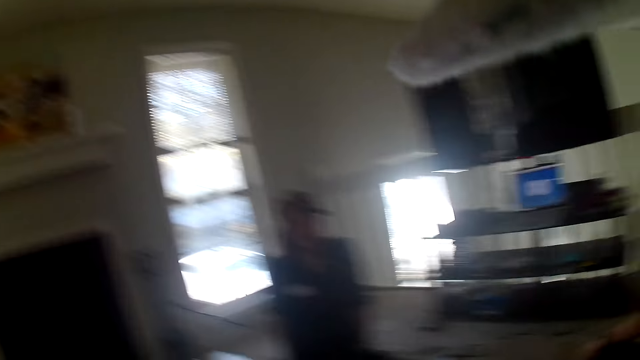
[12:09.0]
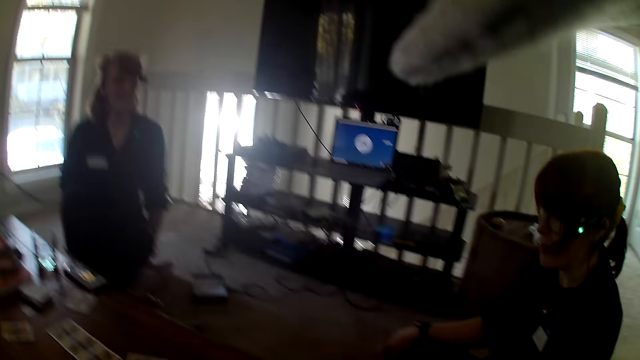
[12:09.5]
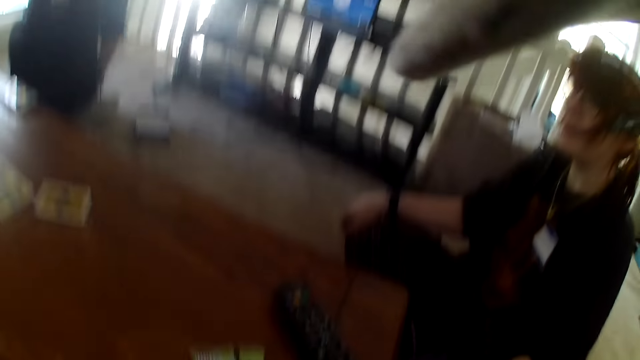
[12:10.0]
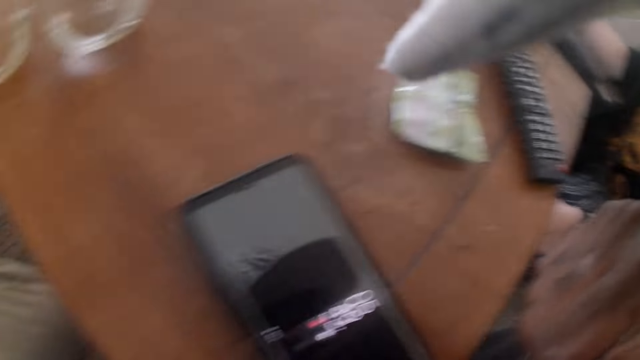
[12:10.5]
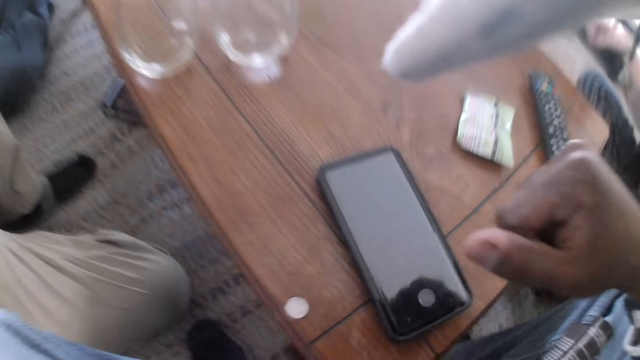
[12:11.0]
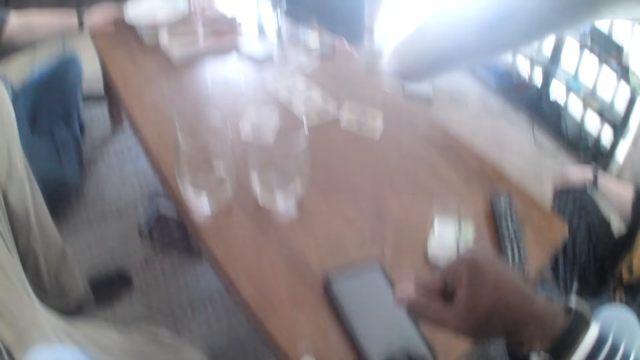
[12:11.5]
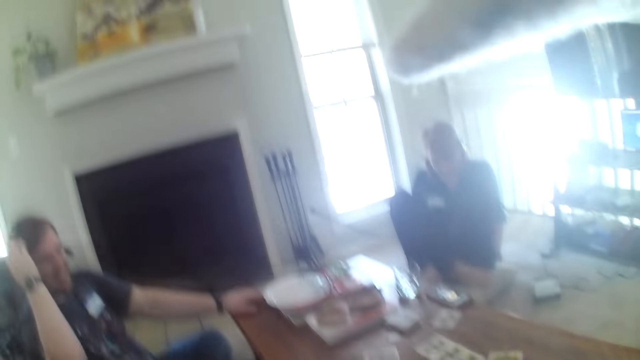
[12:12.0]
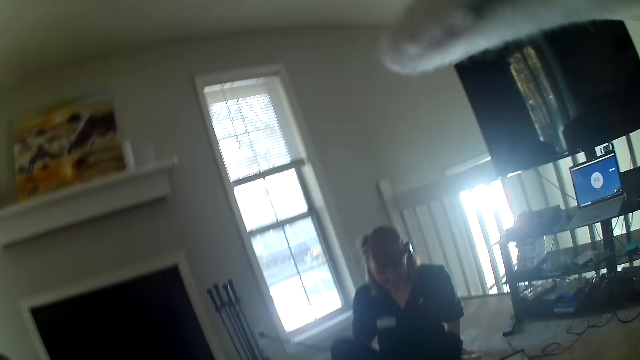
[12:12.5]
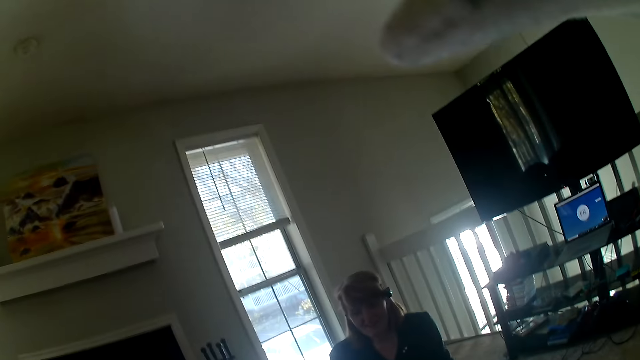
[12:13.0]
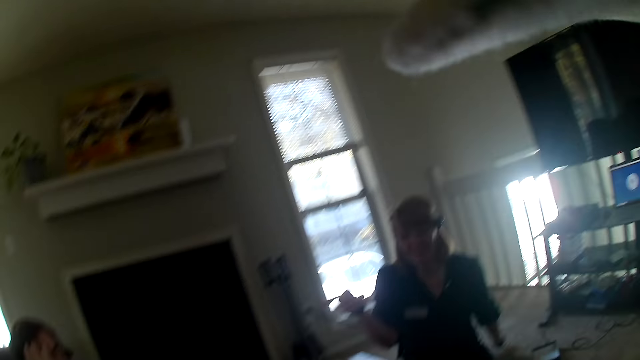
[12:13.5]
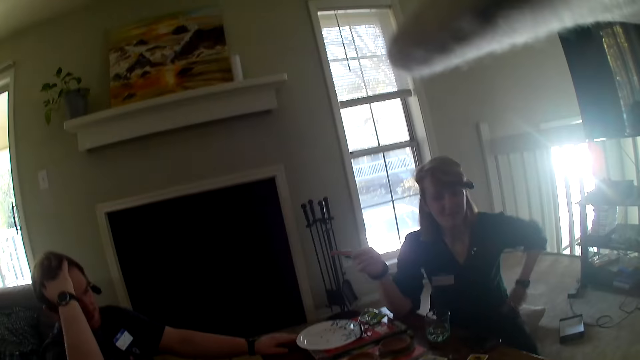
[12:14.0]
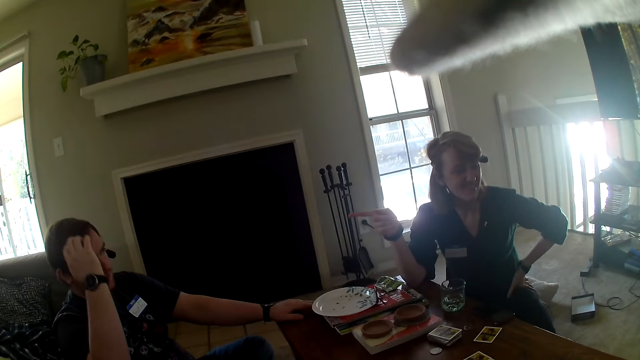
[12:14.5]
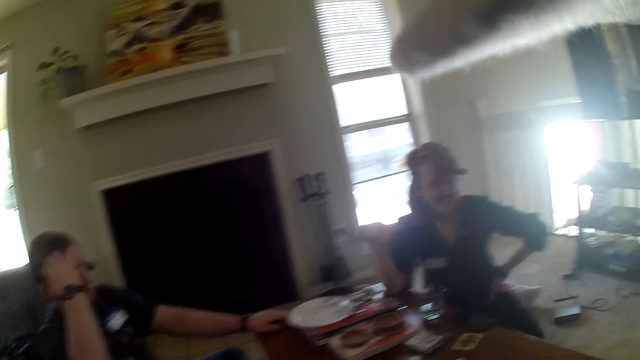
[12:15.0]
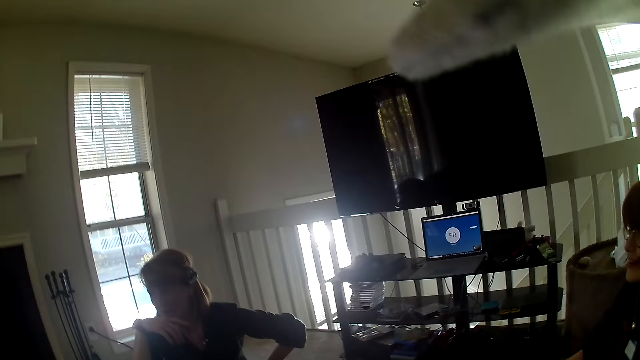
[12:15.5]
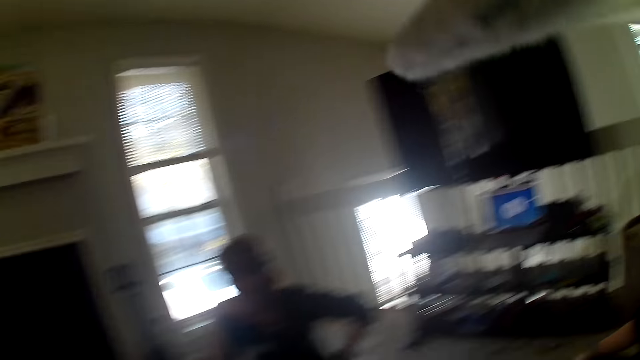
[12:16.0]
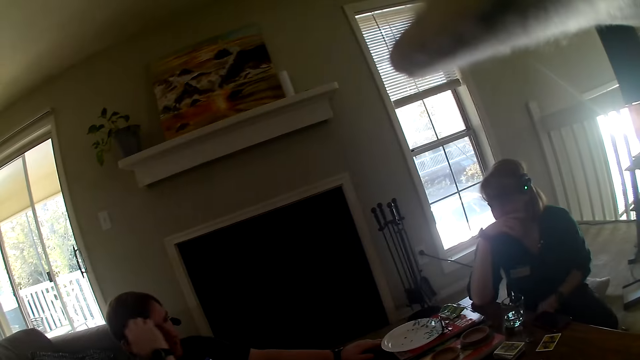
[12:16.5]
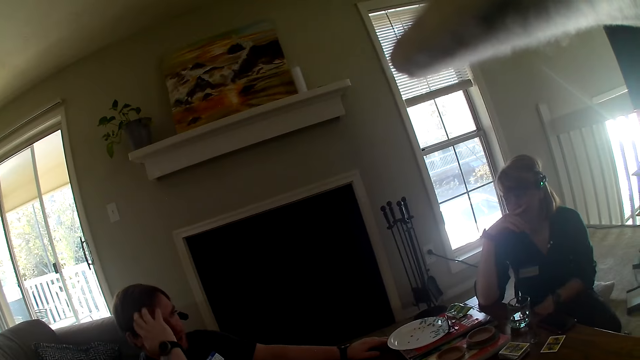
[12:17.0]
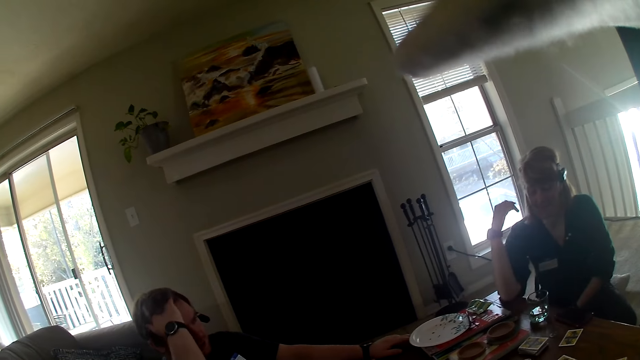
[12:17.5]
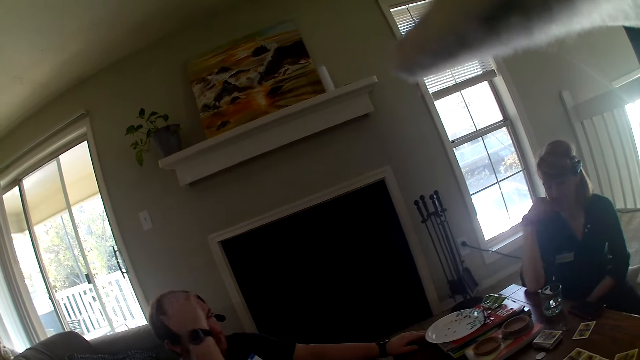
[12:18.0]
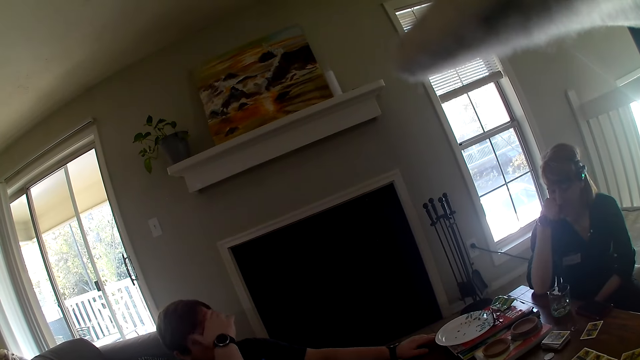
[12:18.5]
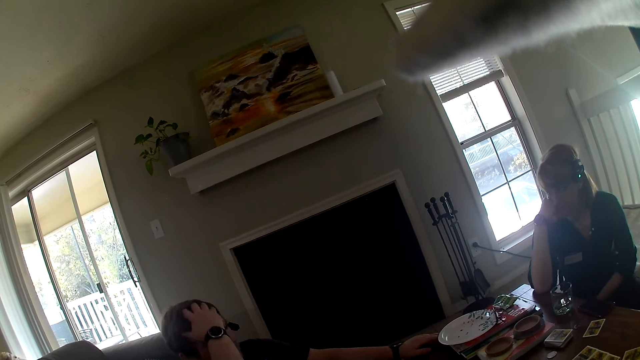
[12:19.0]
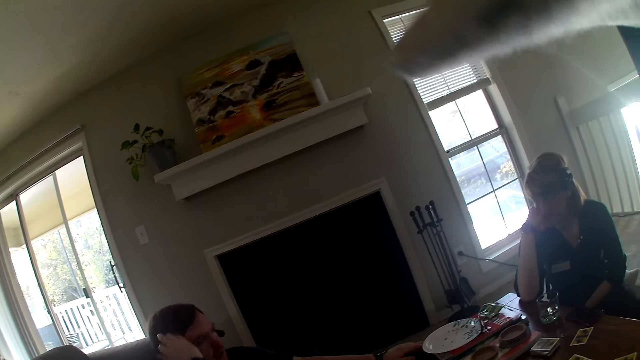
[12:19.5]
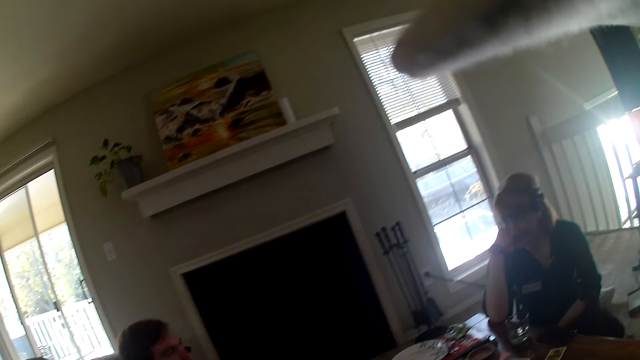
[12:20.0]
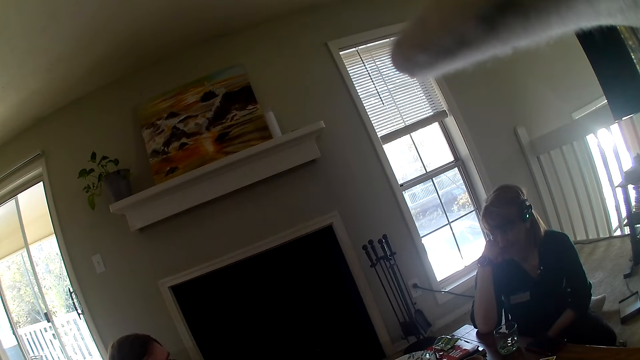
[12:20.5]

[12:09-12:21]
The camera wearer looks around the apartment. They stare at a woman. They look around the apartment. They stare at a man. The man touches his hair.

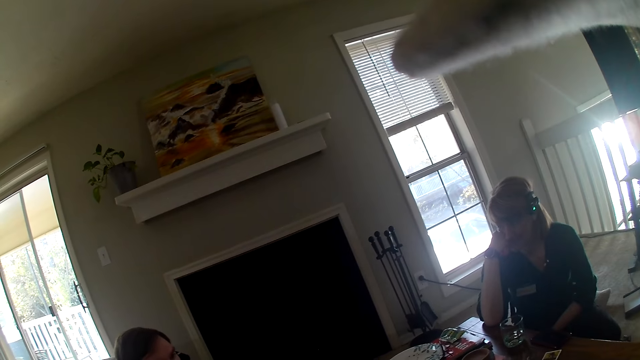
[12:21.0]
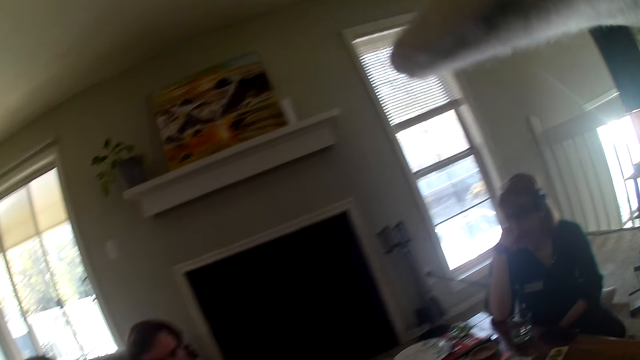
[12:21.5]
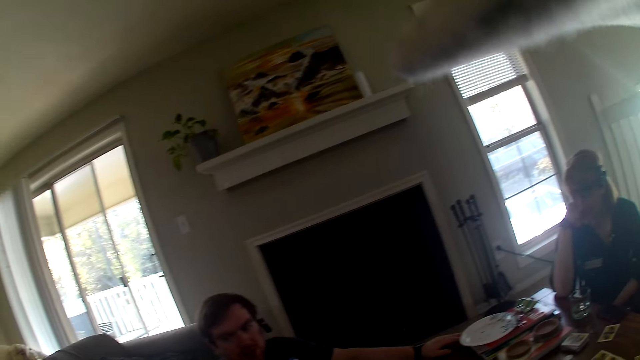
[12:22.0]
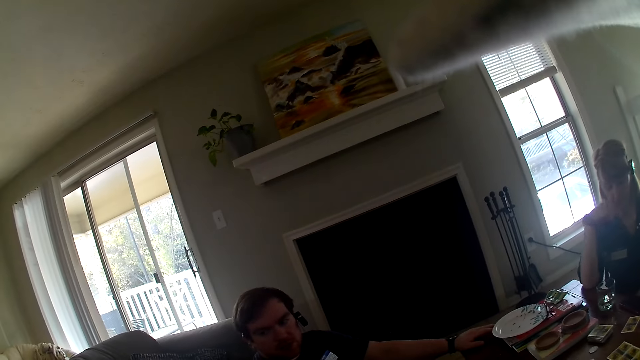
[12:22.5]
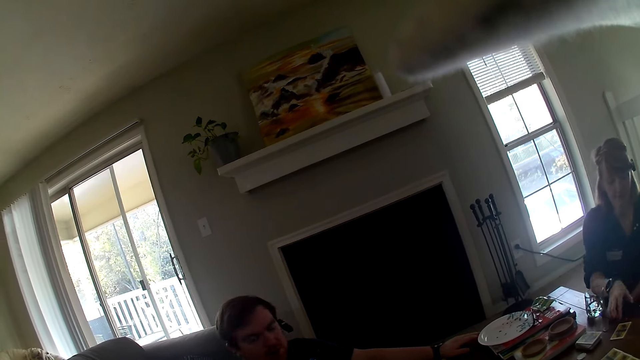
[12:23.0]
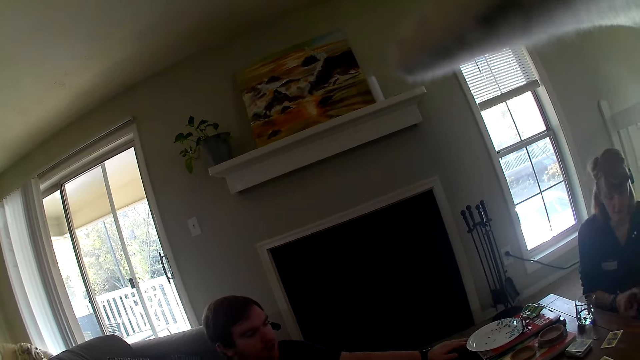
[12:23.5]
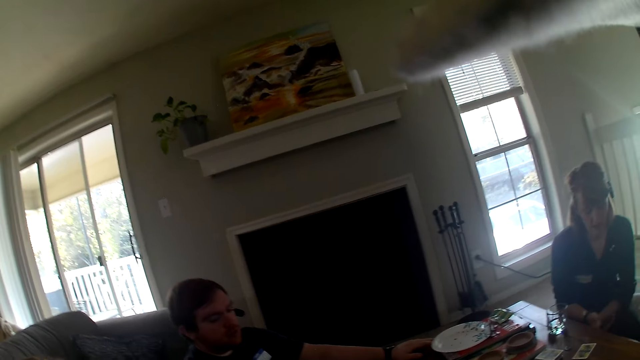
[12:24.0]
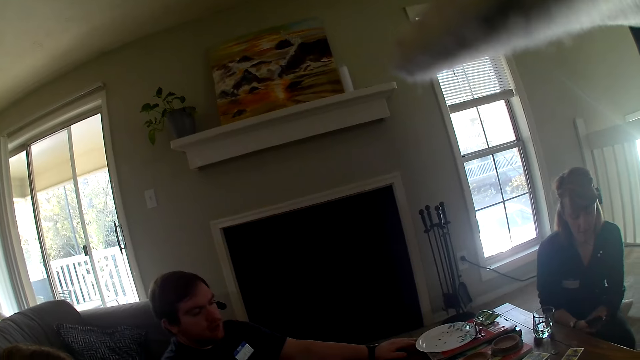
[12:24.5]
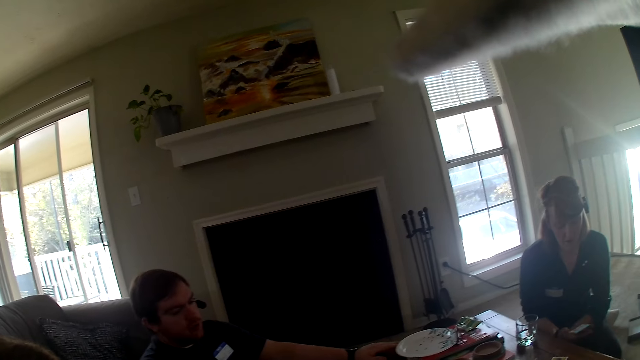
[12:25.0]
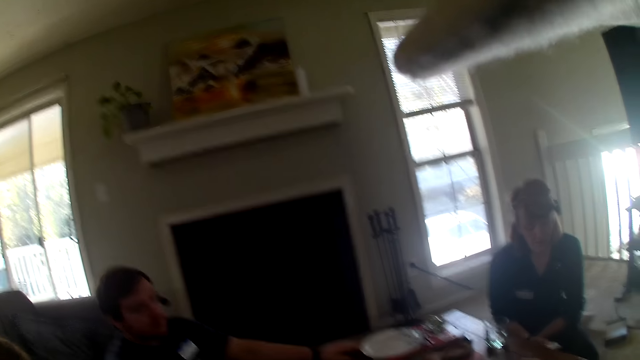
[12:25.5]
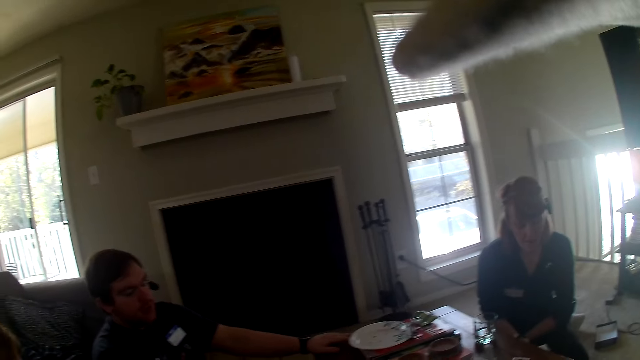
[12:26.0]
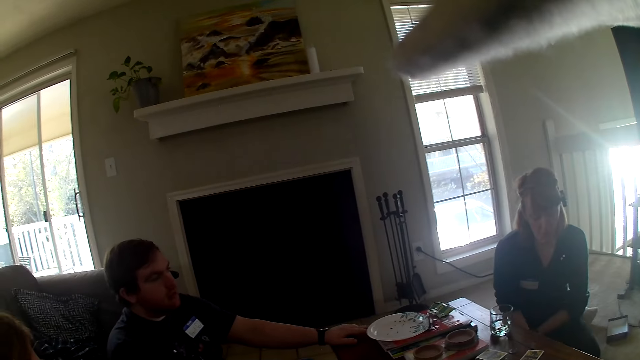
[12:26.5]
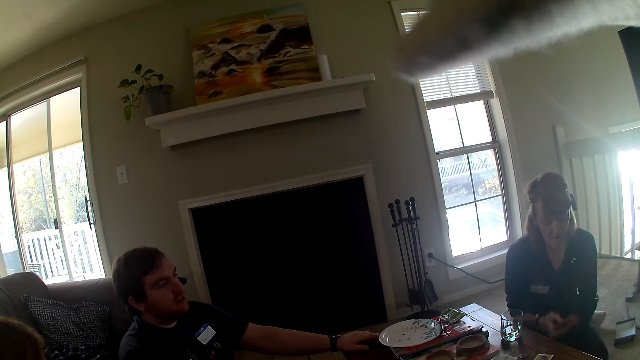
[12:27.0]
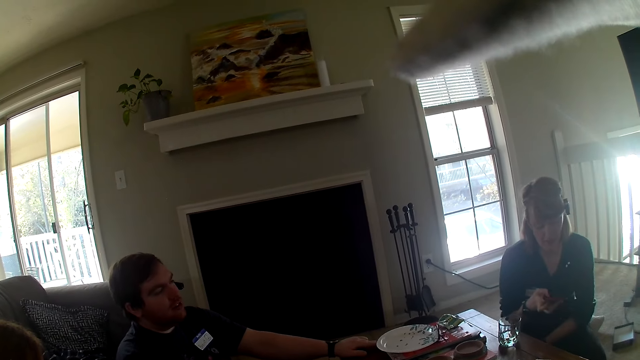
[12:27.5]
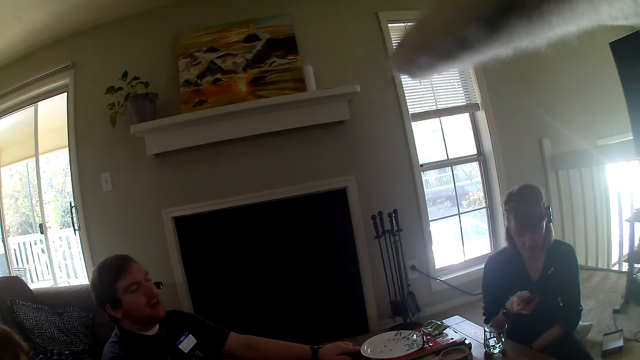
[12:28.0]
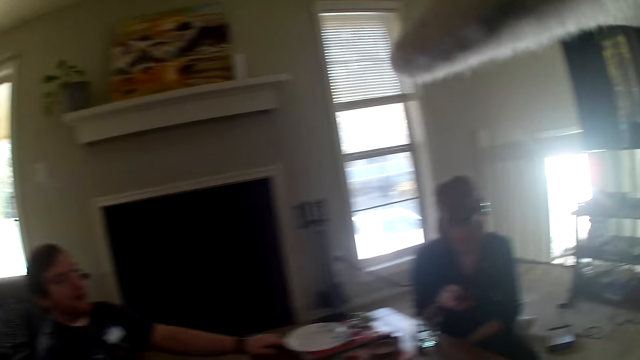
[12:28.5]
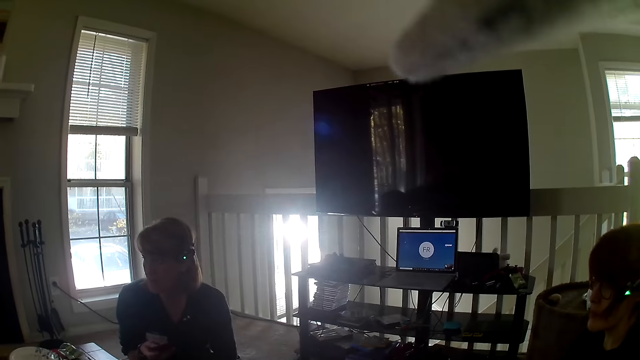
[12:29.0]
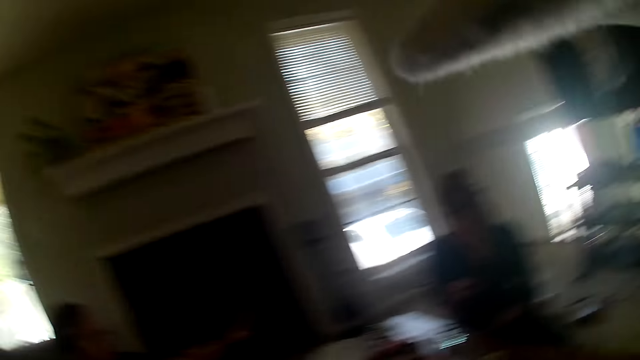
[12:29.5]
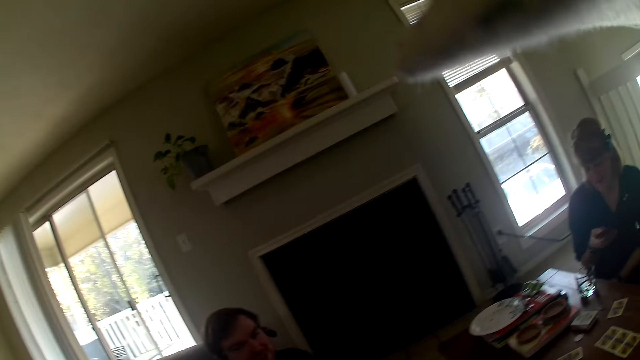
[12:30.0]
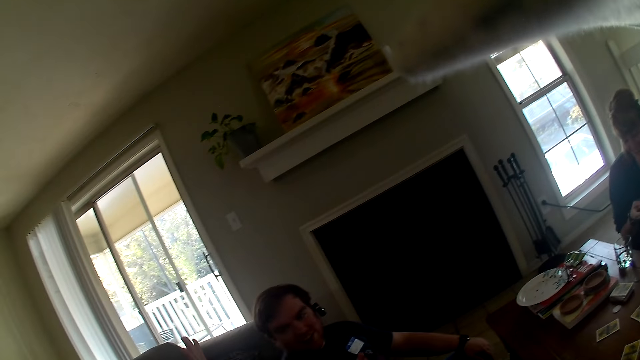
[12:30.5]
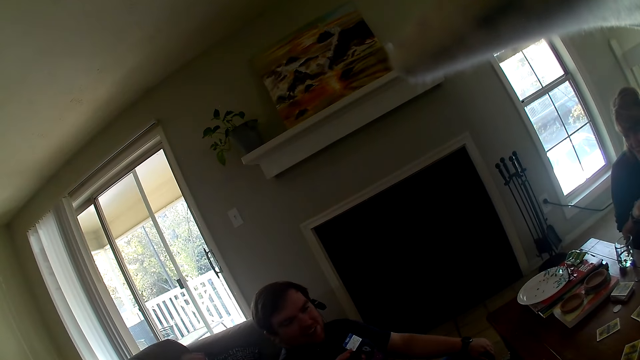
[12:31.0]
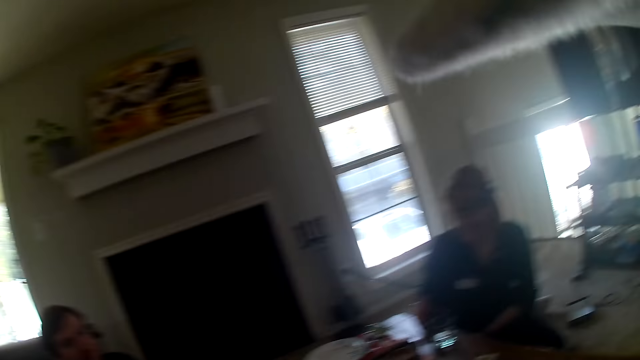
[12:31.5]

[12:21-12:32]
The camera wearer stares at a woman. They stare at a man. They stare at the woman. The woman uses the phone. The camera wearer stares at another woman. They look around the apartment.
